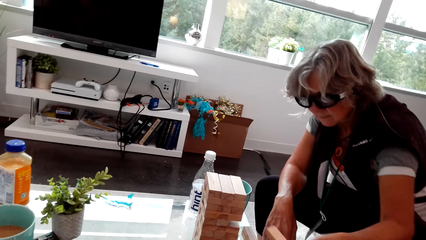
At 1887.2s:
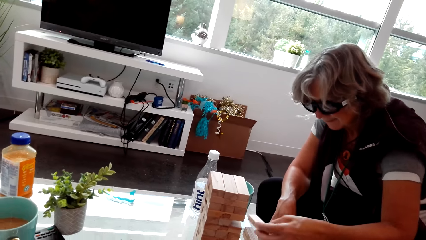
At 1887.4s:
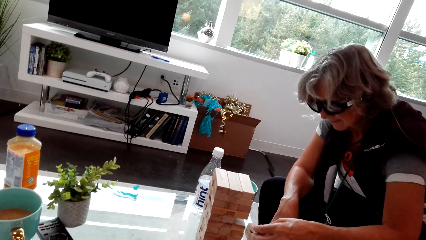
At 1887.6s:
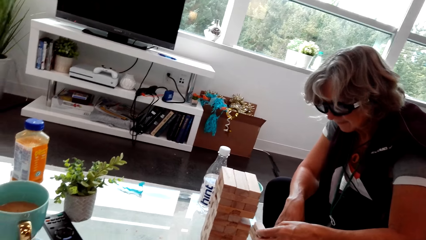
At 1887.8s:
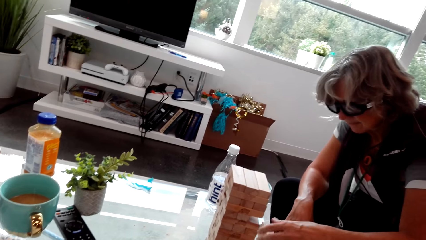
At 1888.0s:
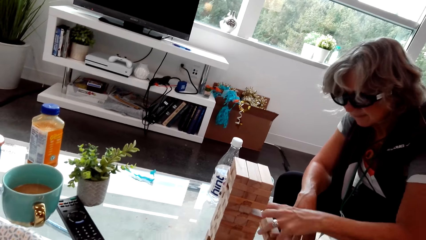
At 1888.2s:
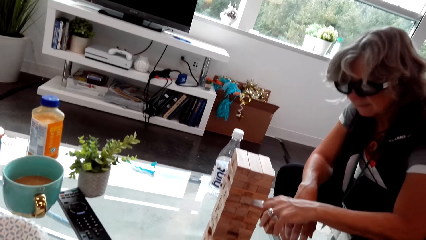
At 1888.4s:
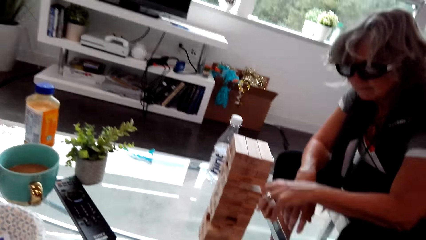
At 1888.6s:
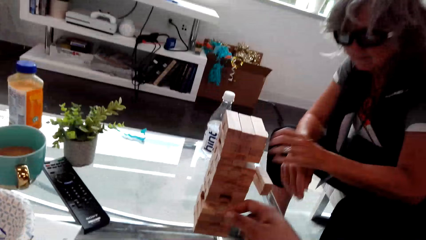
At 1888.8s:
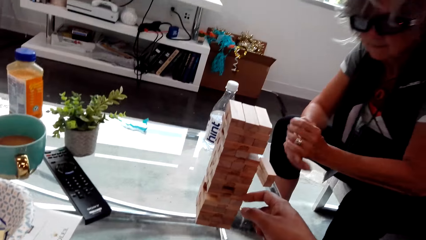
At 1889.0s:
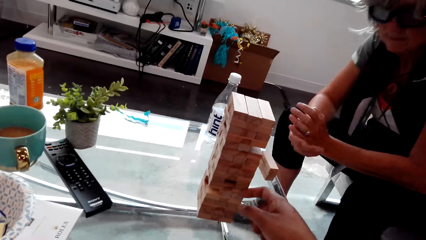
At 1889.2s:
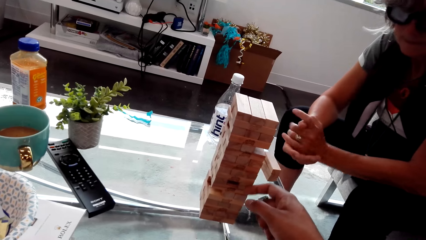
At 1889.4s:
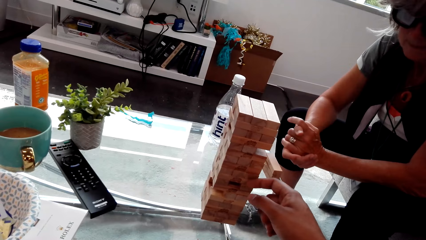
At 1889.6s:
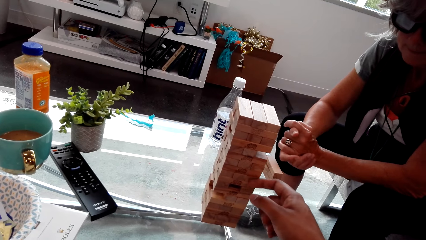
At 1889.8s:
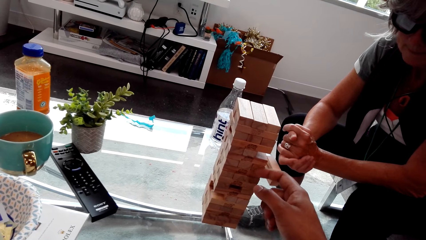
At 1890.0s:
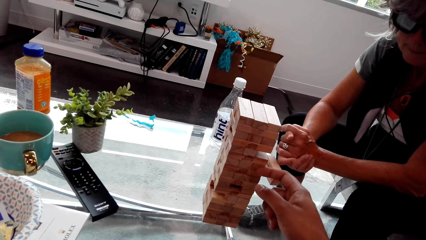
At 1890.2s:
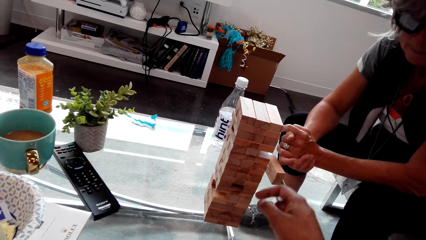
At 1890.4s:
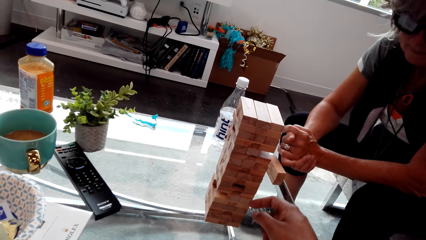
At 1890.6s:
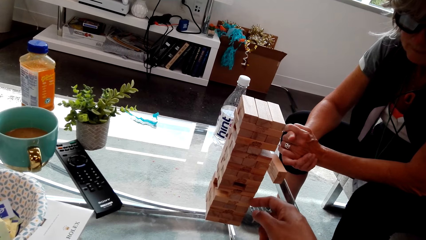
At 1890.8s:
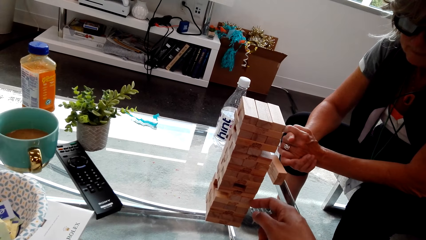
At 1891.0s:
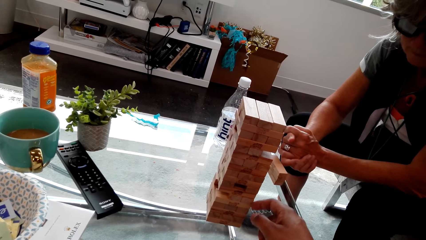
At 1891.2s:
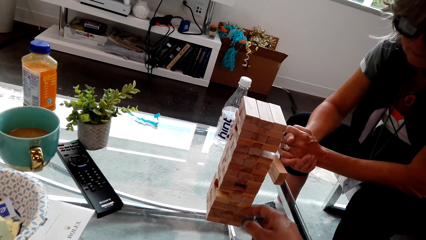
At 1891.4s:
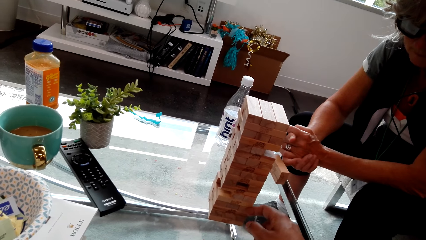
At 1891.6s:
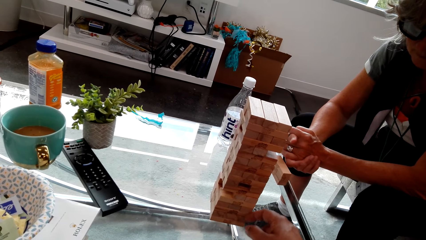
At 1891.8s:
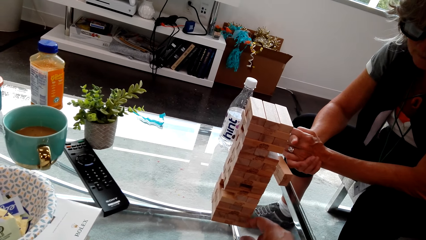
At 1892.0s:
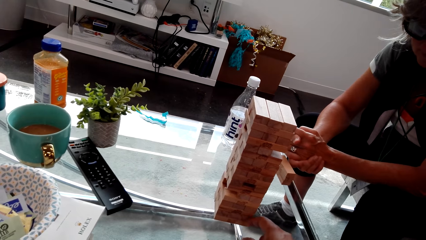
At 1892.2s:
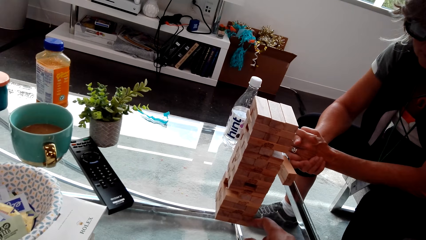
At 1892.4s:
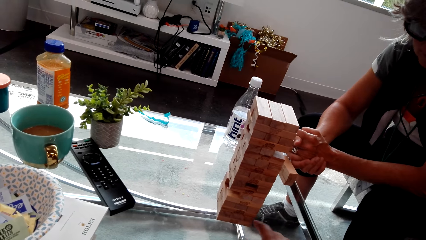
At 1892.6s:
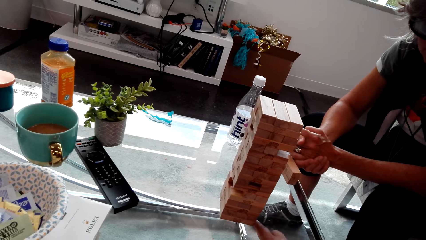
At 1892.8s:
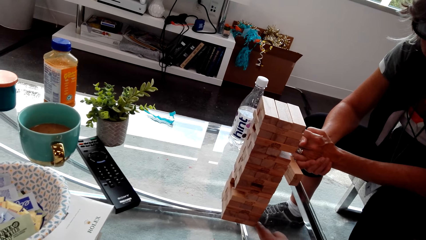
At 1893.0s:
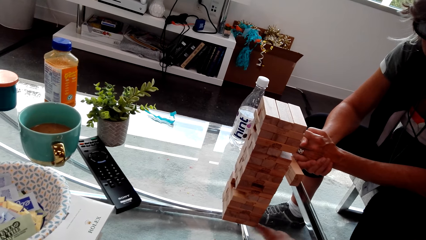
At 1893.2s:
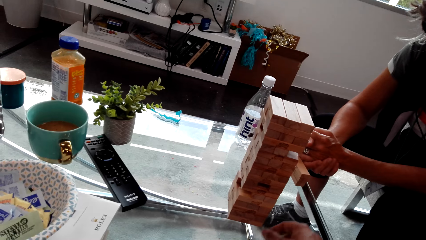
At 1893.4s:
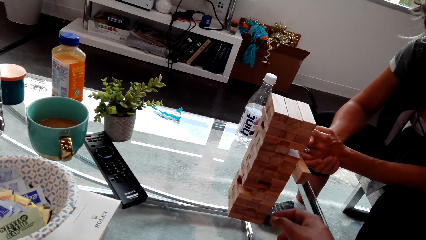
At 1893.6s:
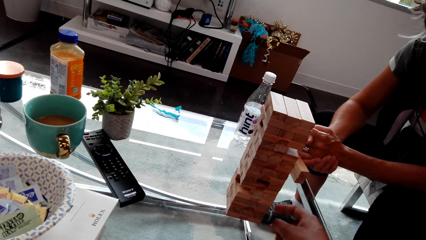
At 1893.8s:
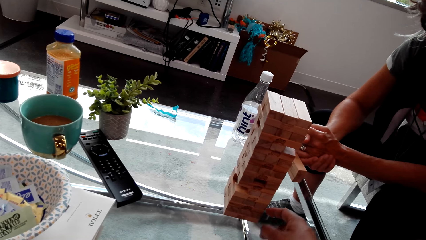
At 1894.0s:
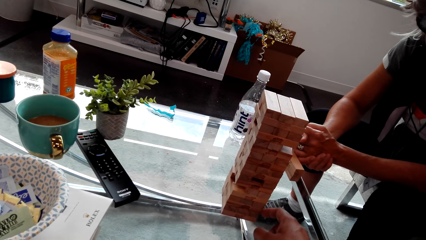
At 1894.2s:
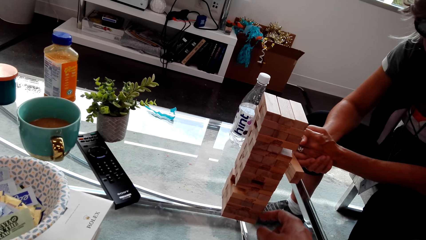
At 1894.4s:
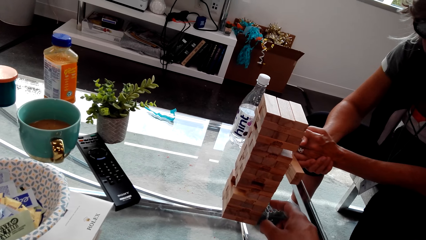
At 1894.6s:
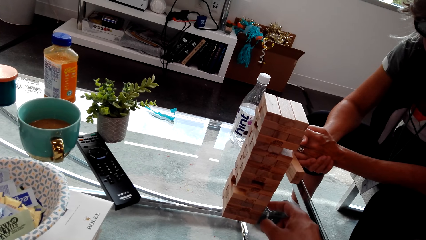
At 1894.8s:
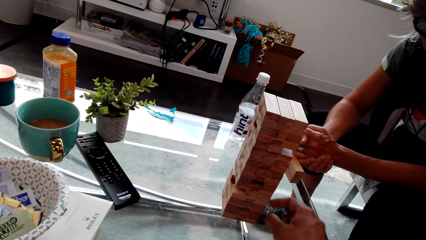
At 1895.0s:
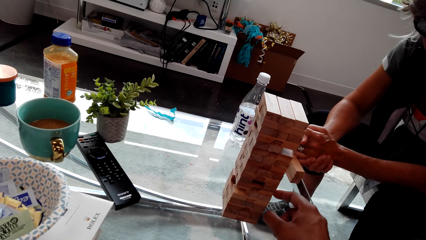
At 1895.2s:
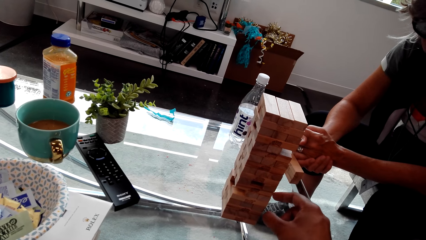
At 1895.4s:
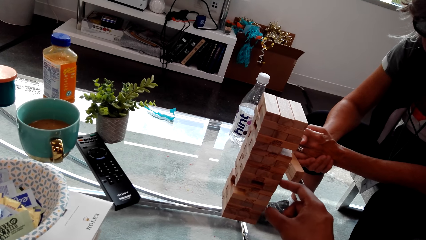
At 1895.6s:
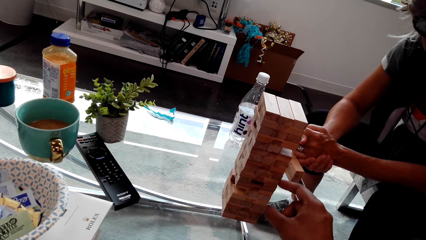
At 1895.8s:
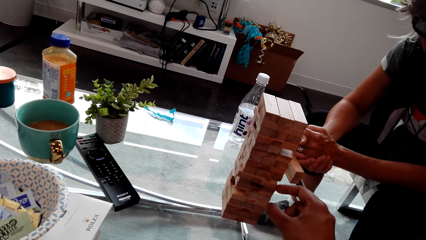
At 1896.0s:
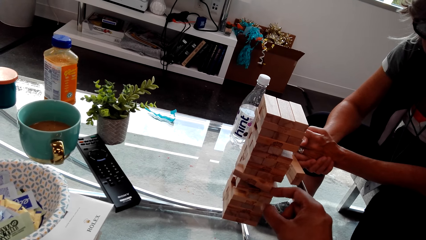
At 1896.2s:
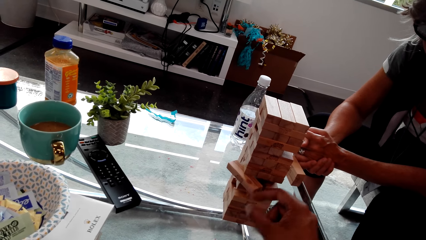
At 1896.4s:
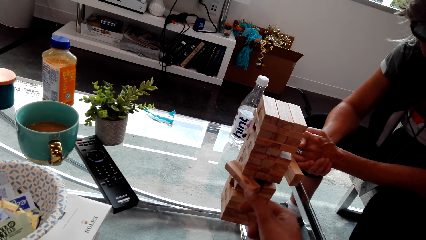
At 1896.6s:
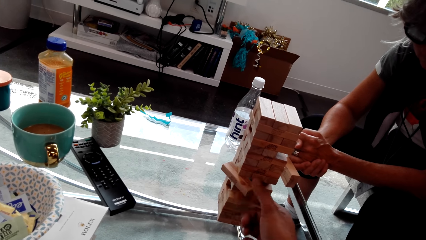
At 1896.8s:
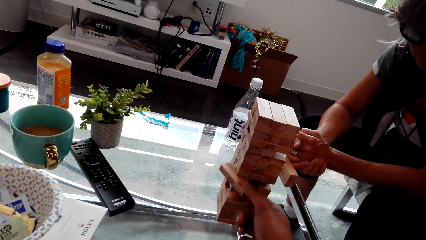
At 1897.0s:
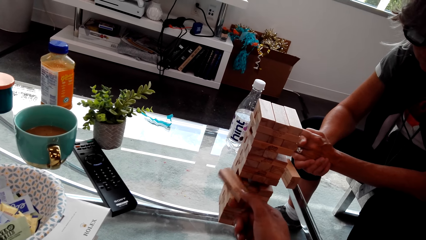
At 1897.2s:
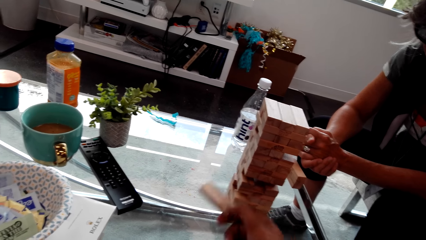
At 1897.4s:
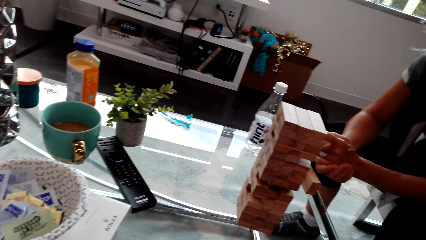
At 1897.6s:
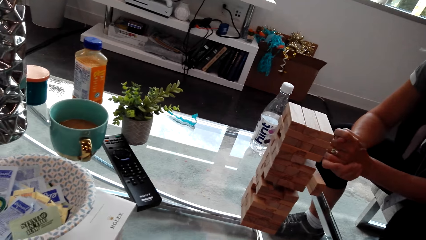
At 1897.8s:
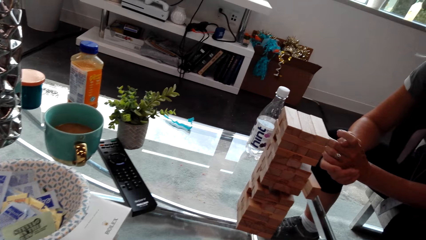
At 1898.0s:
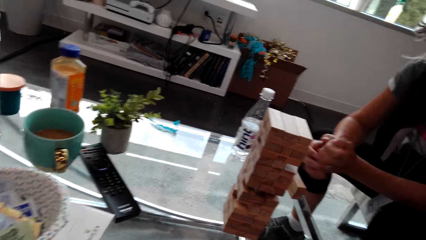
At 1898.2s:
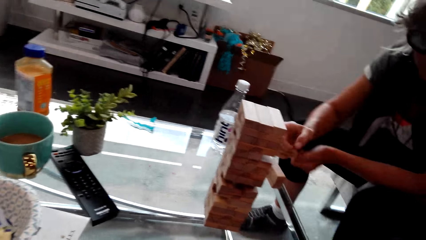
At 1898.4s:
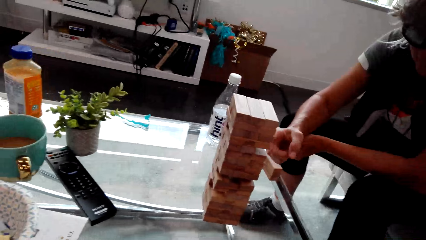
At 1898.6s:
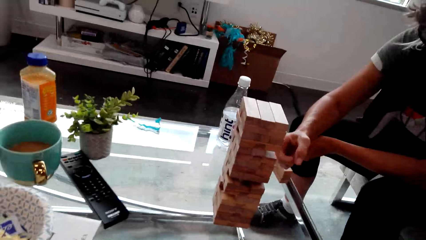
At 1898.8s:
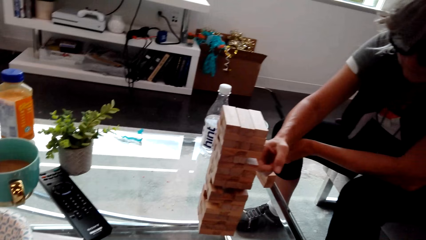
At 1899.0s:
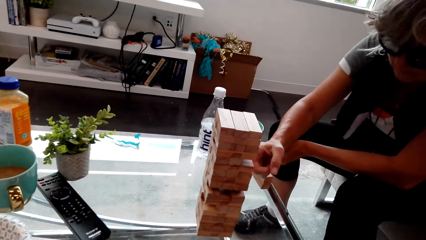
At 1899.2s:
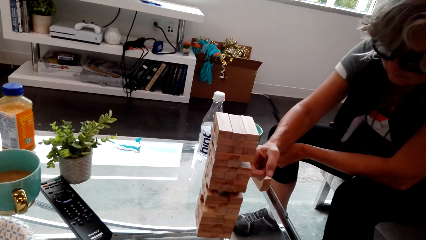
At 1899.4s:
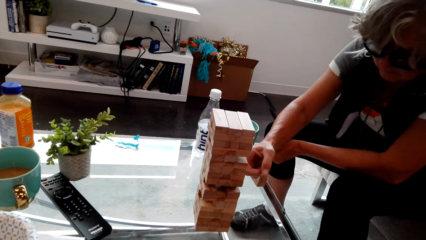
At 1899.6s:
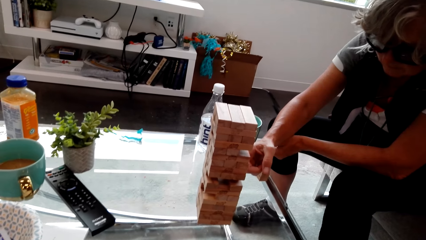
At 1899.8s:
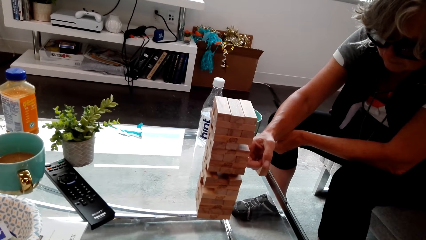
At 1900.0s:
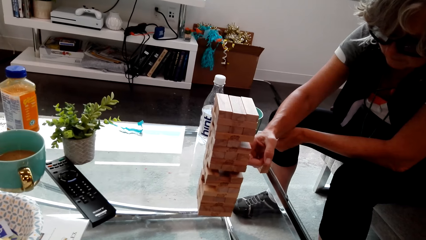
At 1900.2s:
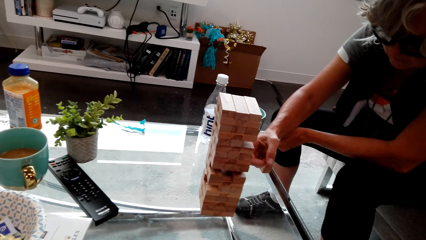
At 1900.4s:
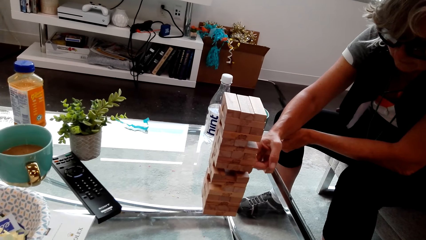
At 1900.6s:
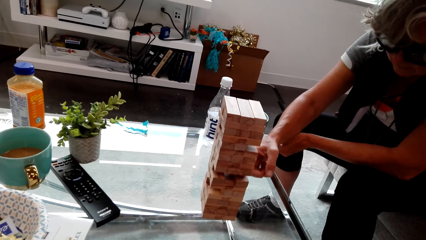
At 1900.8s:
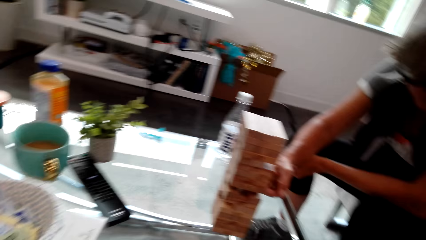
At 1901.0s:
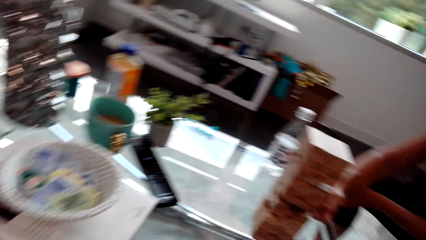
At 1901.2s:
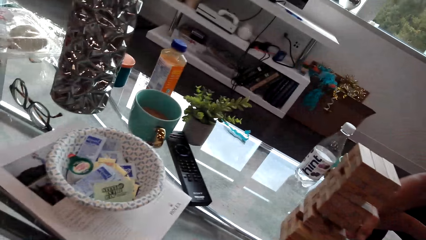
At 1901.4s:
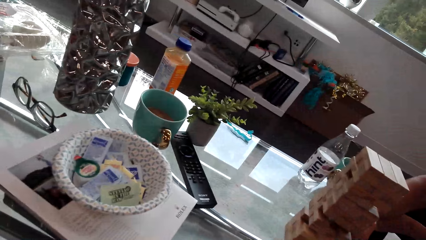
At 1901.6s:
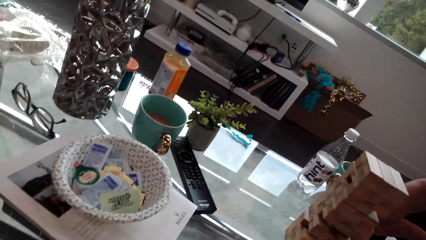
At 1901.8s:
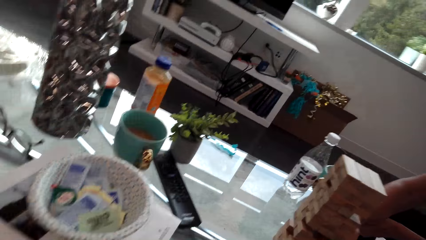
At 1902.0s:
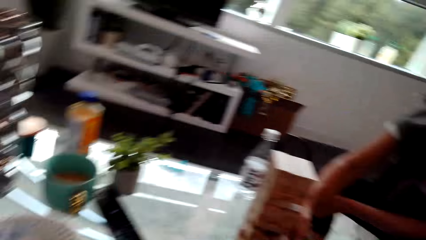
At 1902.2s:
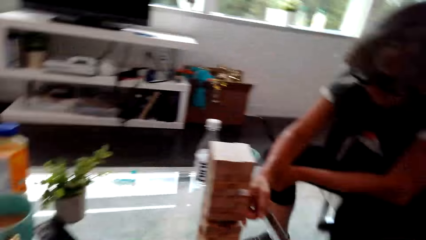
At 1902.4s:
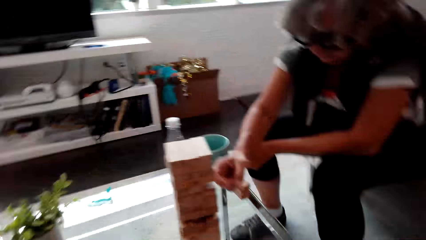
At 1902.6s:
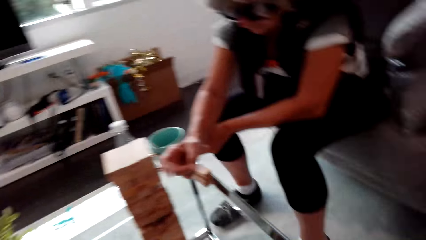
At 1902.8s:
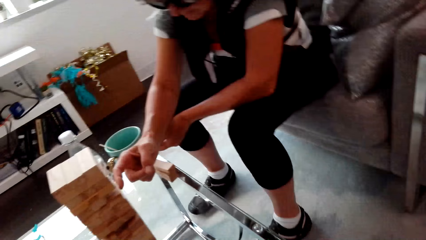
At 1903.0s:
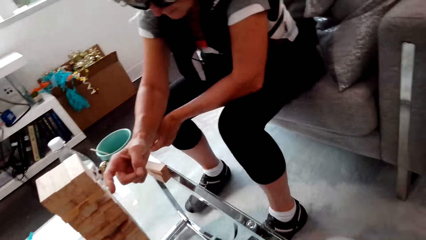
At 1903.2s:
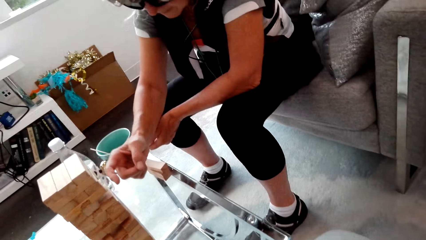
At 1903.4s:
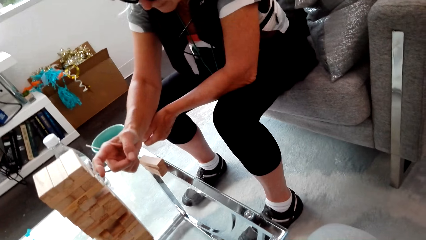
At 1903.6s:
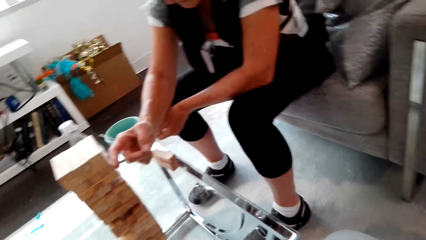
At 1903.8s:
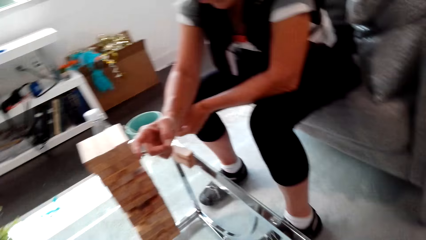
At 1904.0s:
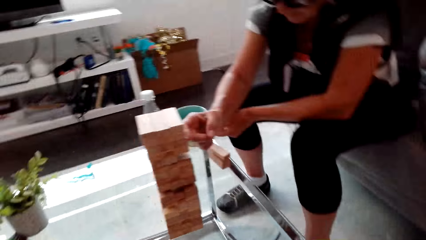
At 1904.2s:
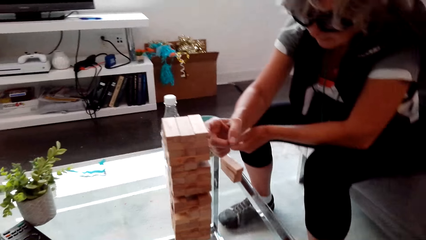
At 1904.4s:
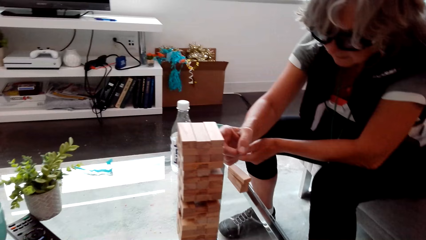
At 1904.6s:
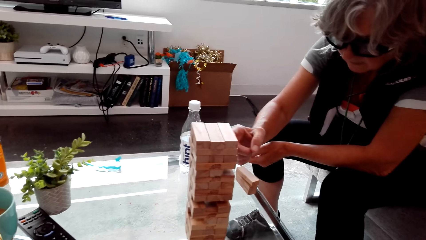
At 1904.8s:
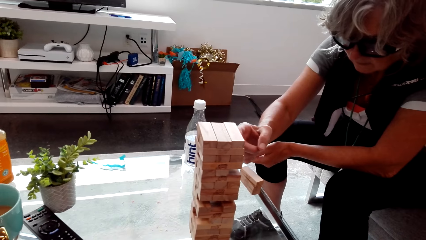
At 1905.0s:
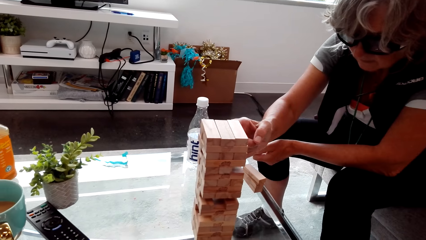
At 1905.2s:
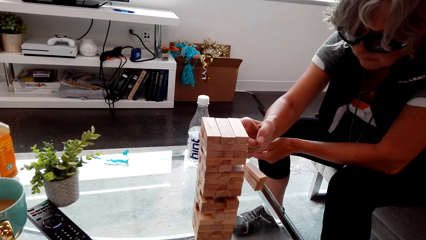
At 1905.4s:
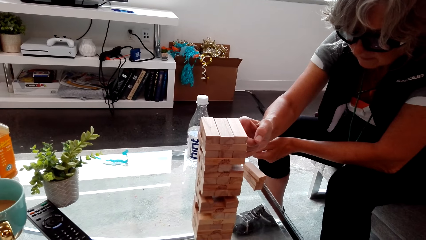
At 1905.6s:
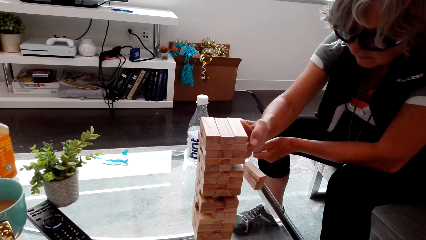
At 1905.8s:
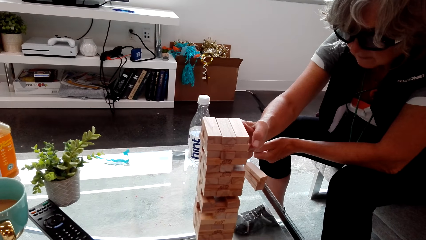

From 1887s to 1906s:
A lady puts the block on the table. The camera wearer plays a jenga game. They pull out a block from the pile. They put aside the block. The lady plays the jenga game. The camera wearer looks around.
